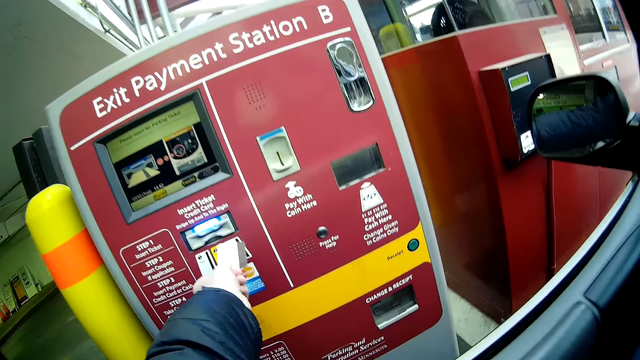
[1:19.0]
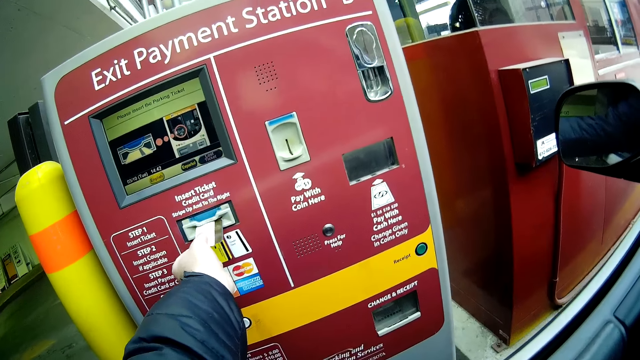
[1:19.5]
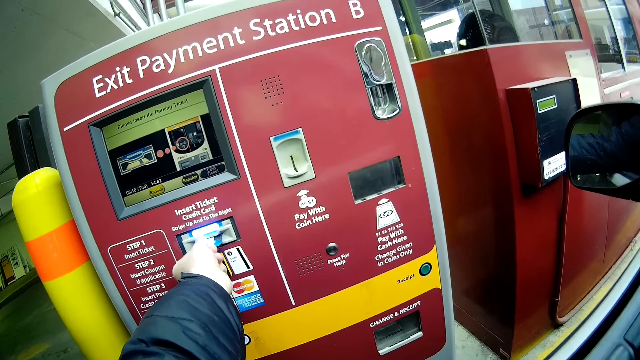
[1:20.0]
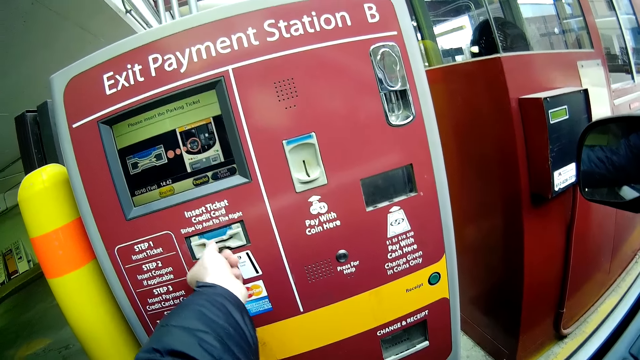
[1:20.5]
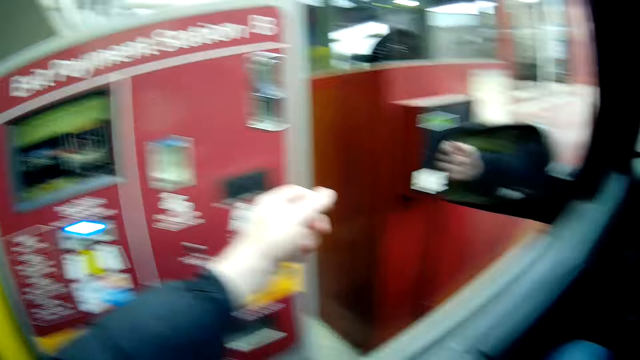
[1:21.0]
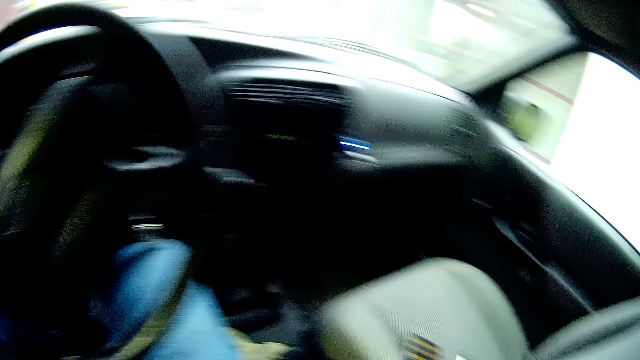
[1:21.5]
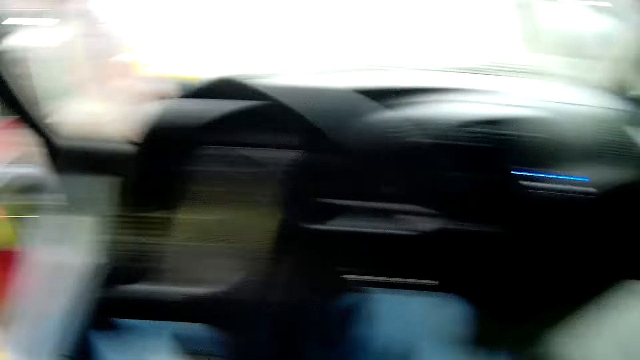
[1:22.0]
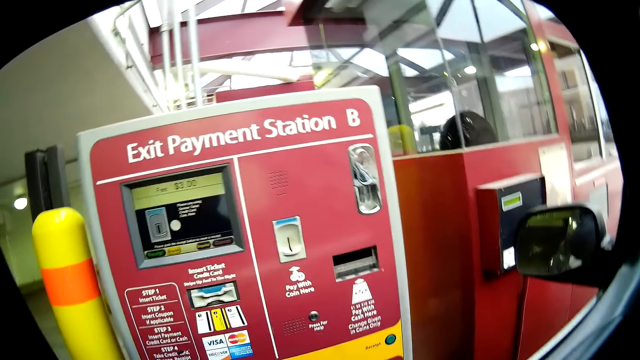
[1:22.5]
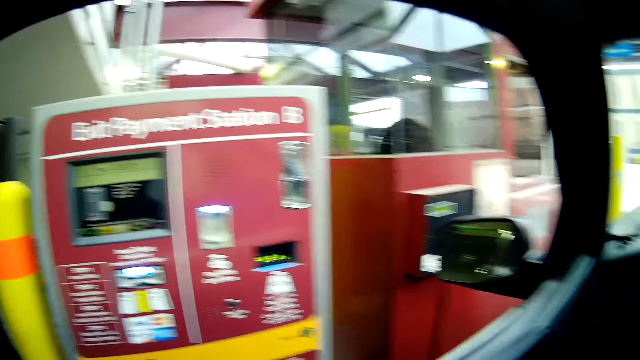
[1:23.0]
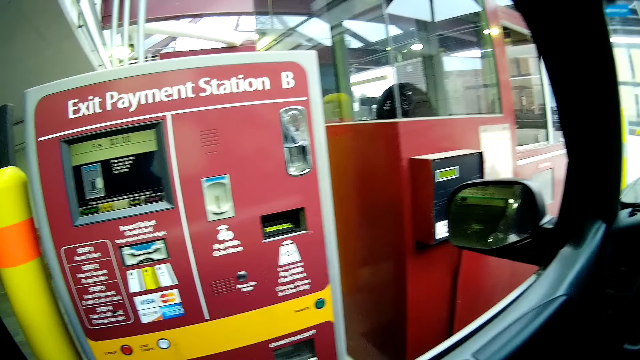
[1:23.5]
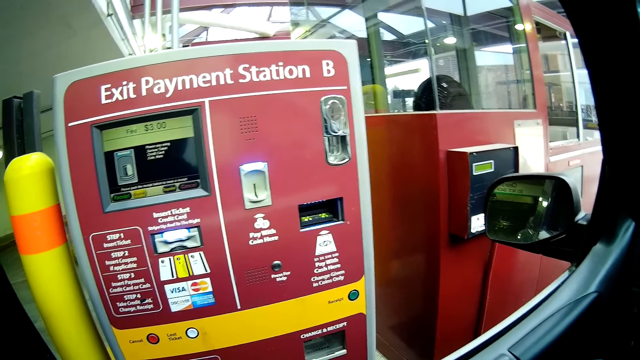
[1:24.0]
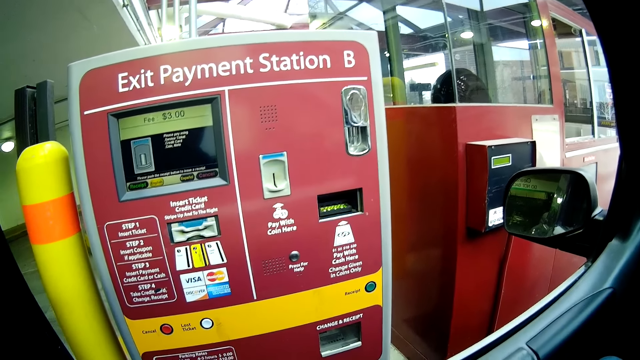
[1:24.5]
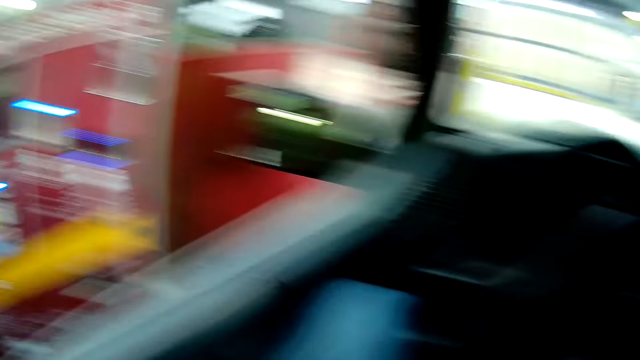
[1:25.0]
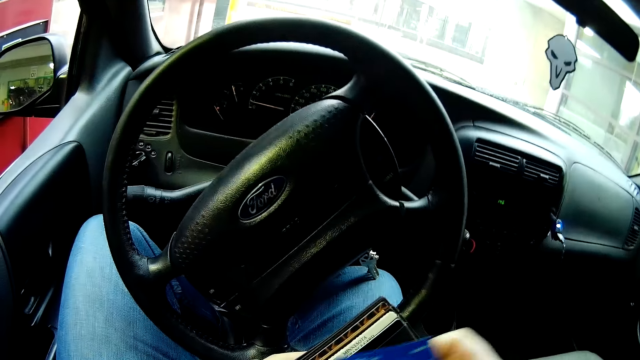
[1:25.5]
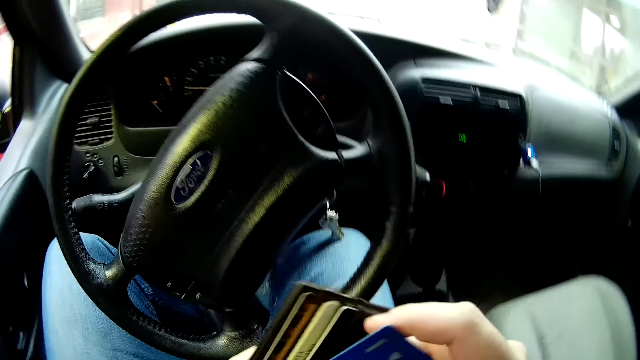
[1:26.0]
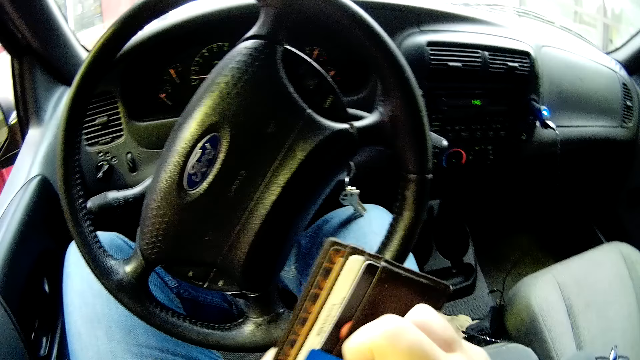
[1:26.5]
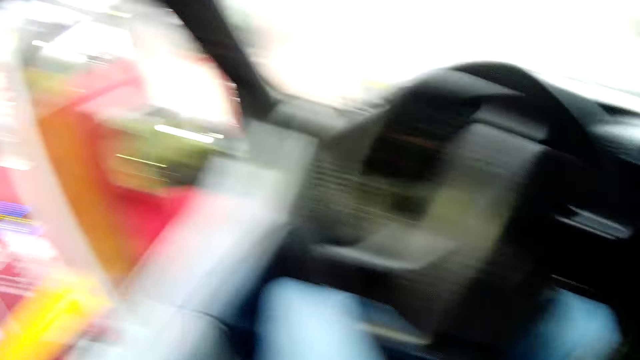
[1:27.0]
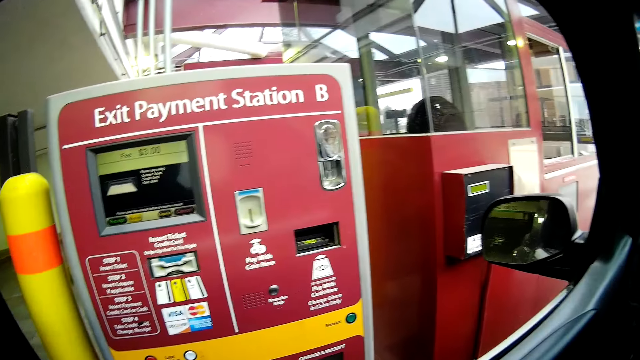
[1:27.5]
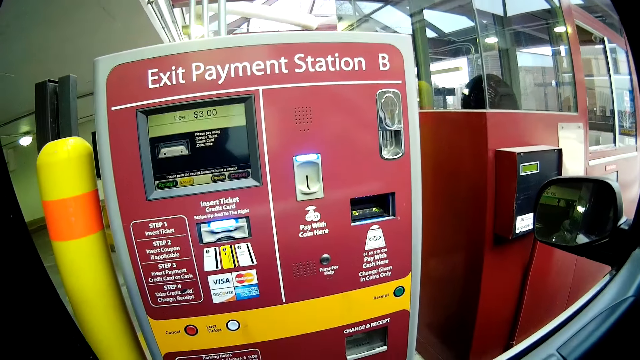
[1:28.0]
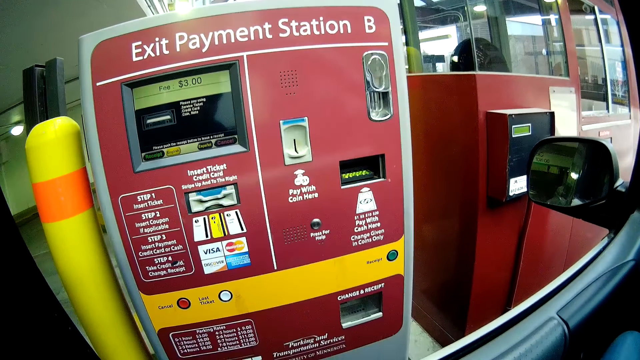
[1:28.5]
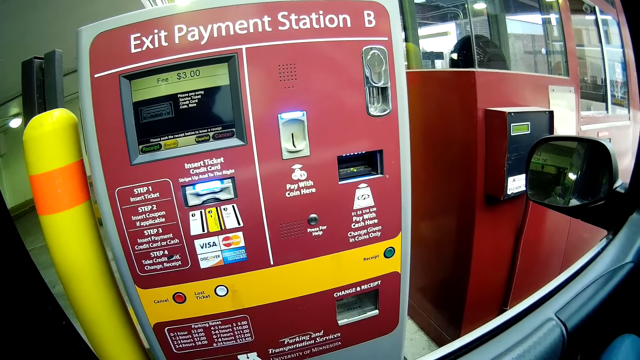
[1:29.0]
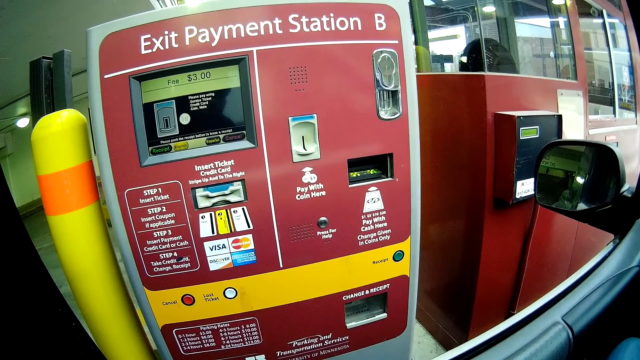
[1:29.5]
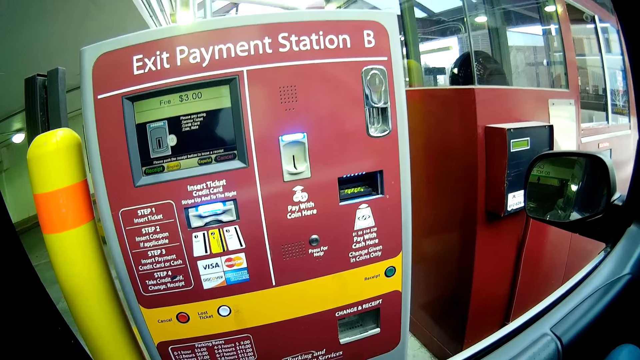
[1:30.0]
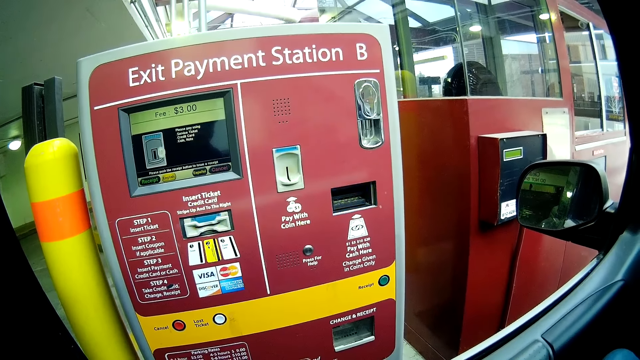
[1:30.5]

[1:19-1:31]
The camera wearer inserts the card into the machine. He looks inside the car. He looks at the exit payment station. He touches the wallet. He takes a card in his wallet. He looks at the exit payment station.

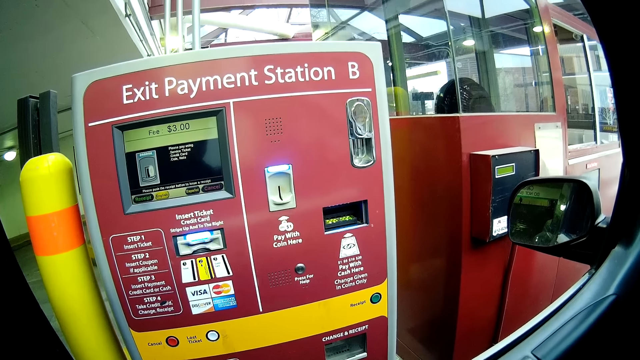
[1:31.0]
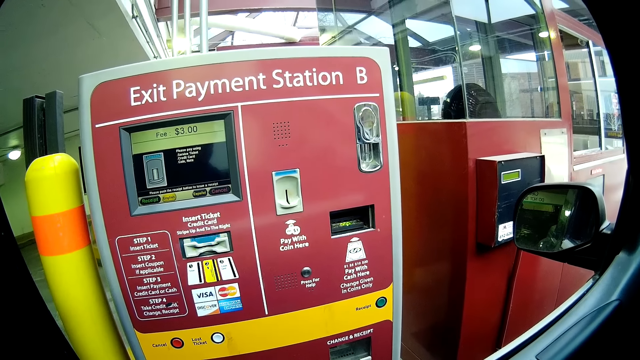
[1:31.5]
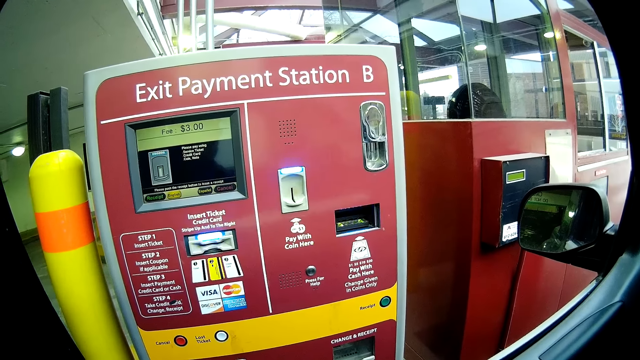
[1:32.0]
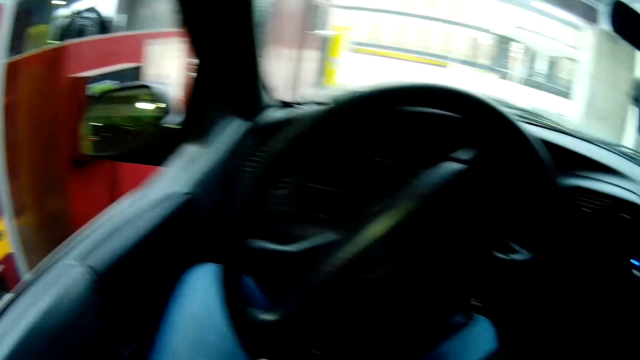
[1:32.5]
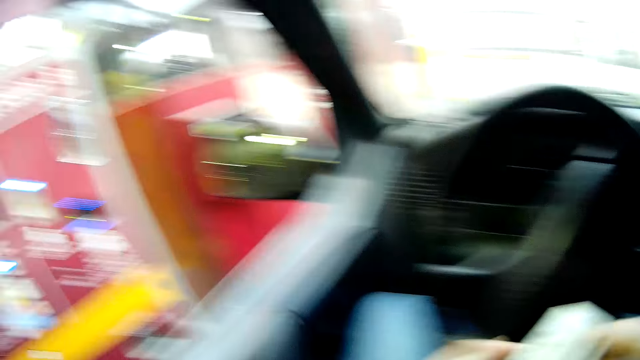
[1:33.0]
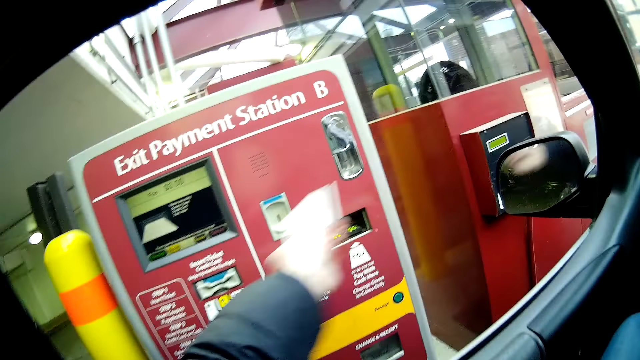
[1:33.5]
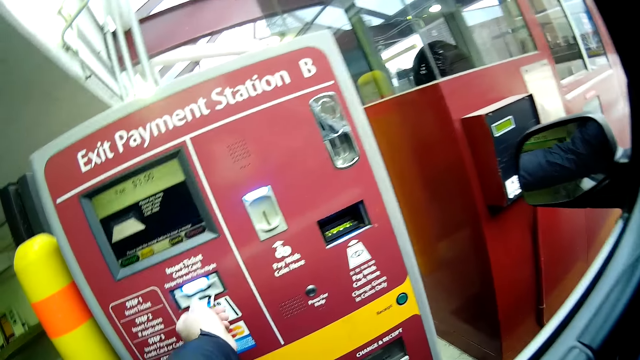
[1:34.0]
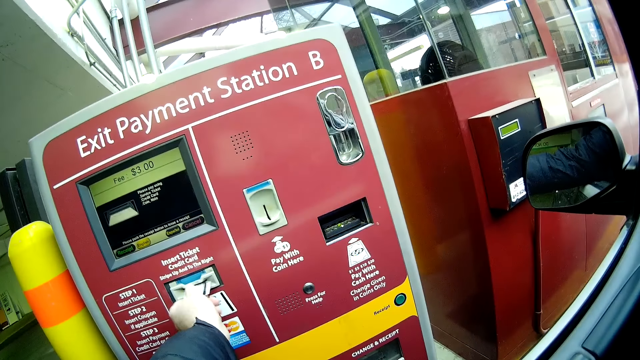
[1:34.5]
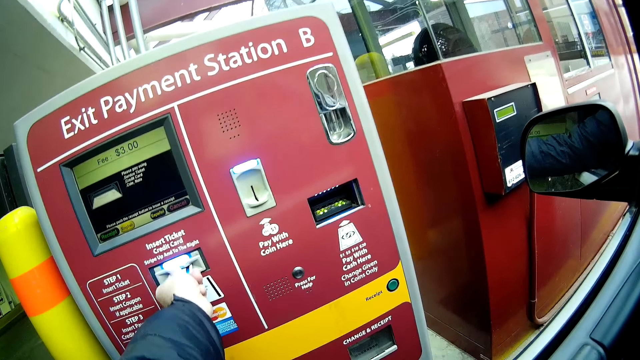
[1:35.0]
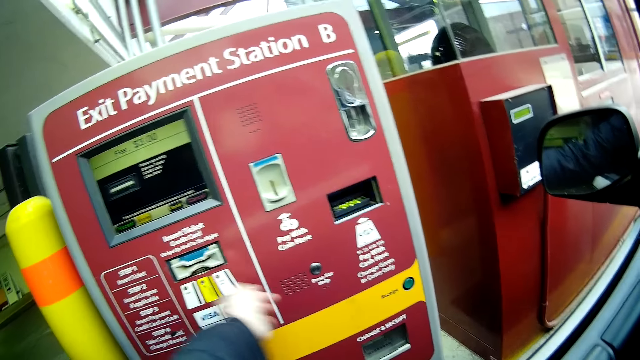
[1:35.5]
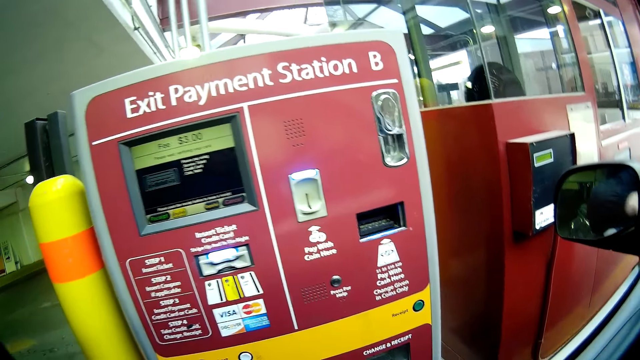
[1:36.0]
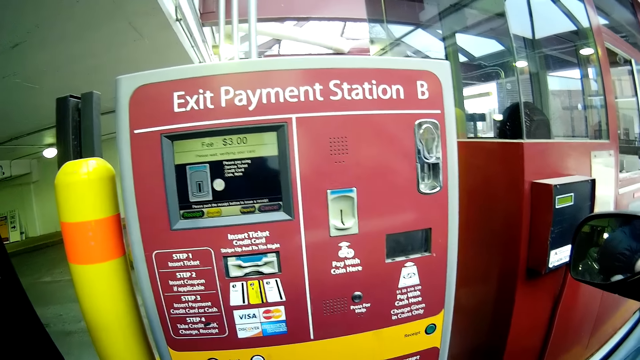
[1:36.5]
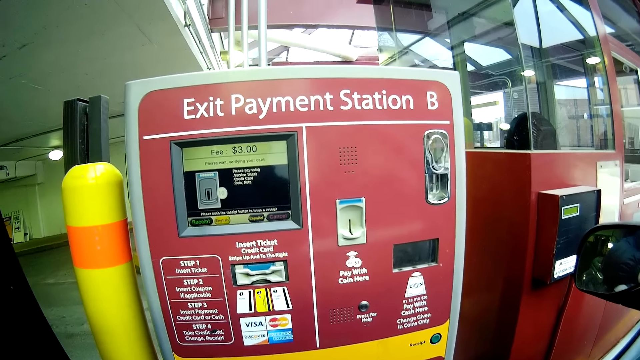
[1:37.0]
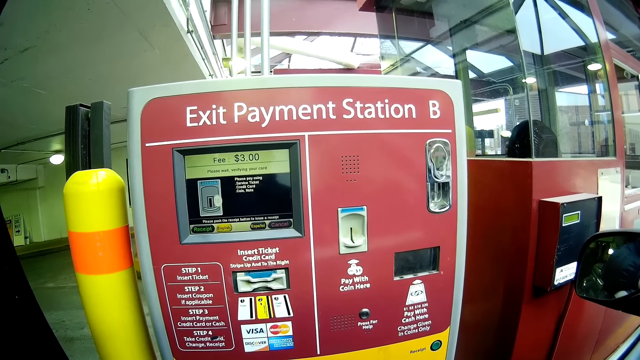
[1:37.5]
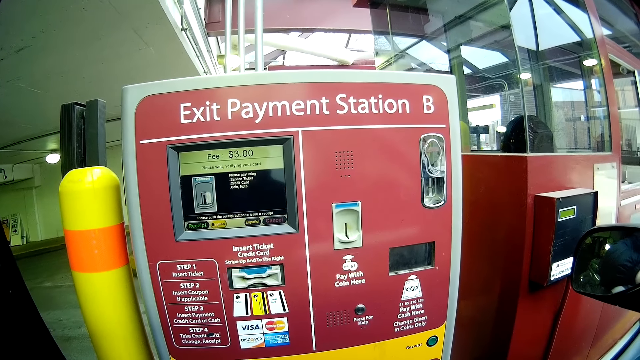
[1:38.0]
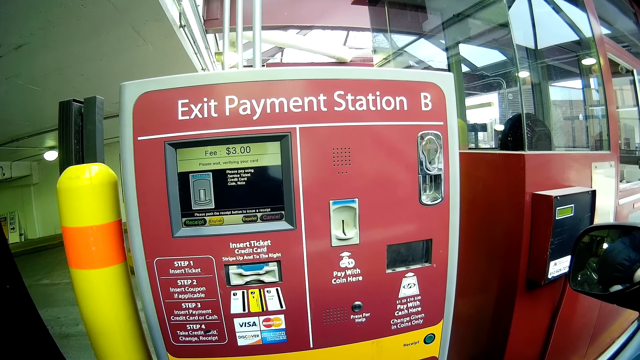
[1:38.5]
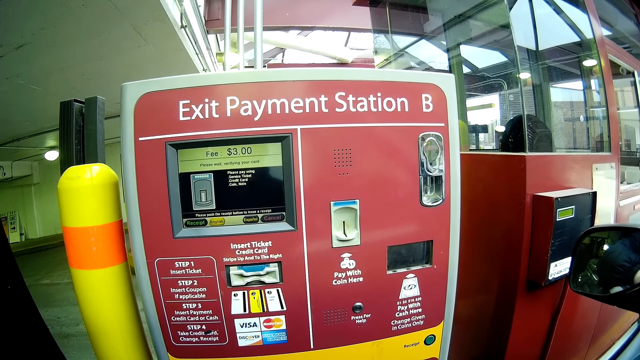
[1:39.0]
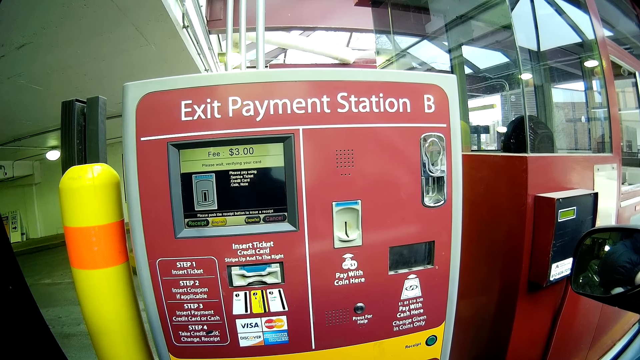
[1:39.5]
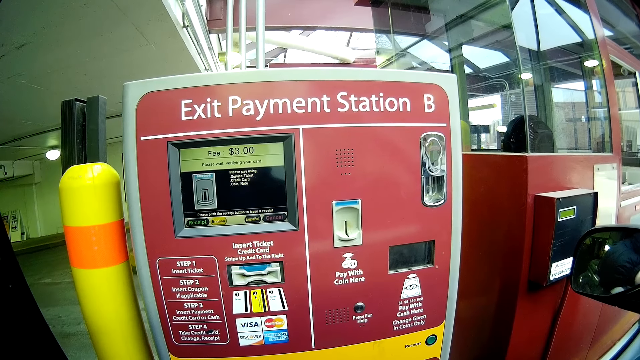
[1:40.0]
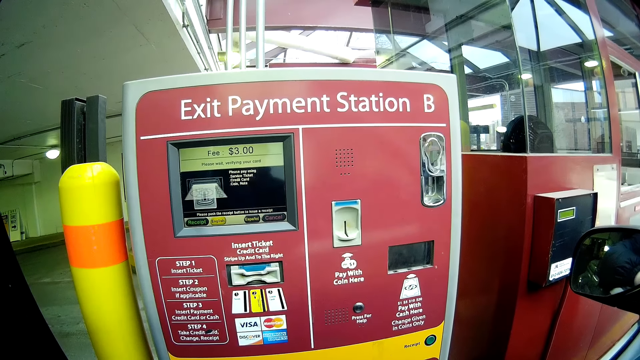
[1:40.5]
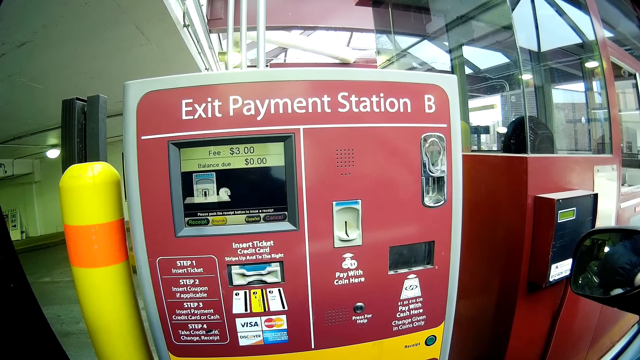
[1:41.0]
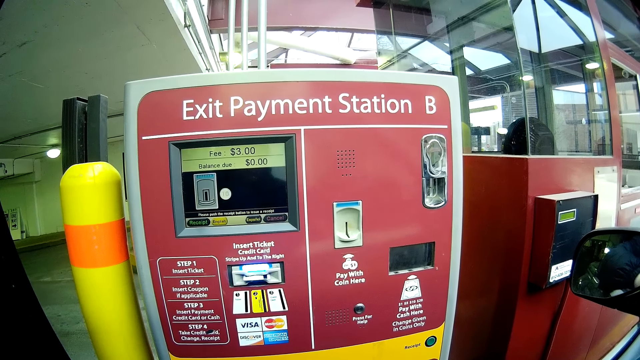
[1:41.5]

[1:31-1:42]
The camera wearer puts another card in the exit payment station. They look at the exit payment station.
